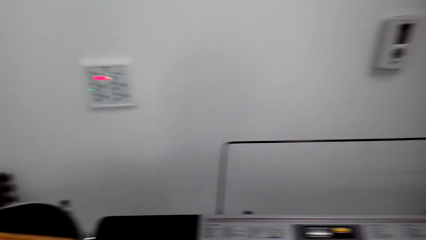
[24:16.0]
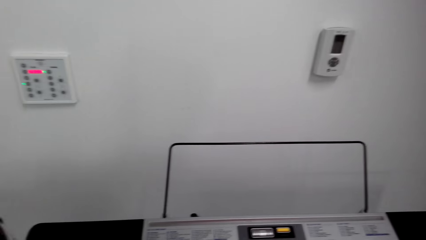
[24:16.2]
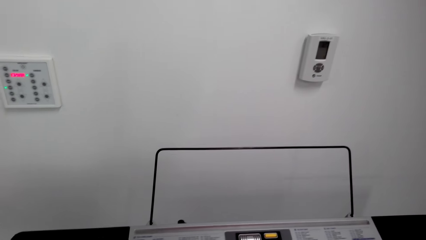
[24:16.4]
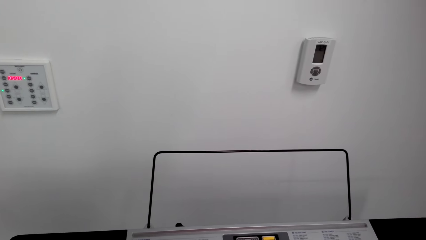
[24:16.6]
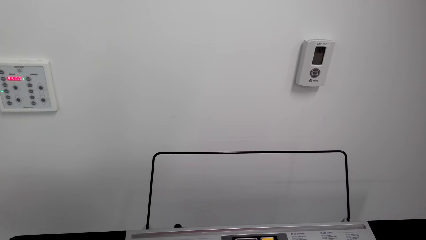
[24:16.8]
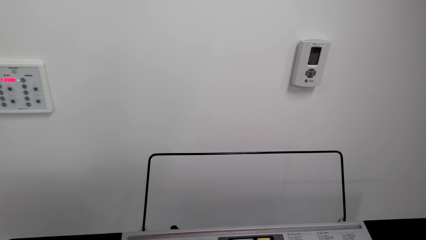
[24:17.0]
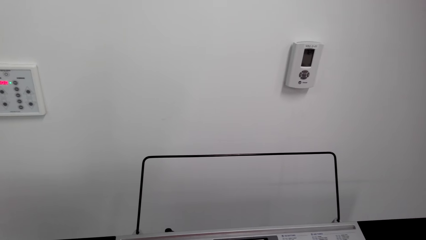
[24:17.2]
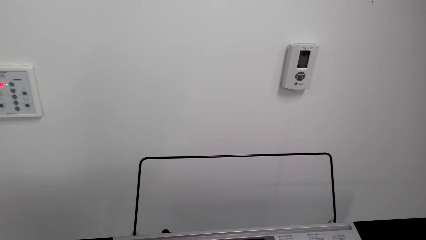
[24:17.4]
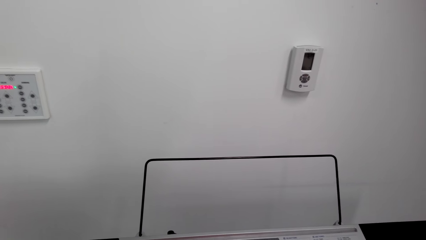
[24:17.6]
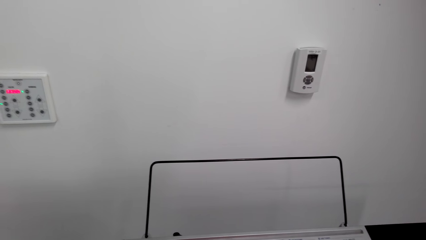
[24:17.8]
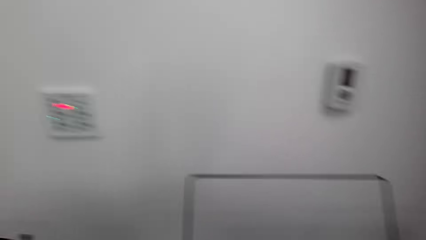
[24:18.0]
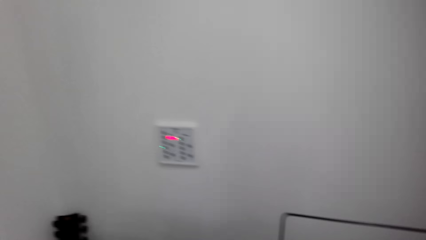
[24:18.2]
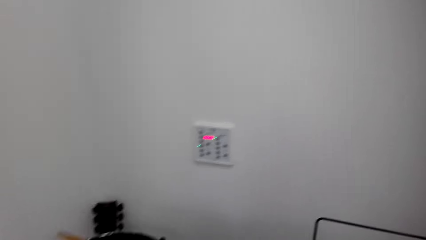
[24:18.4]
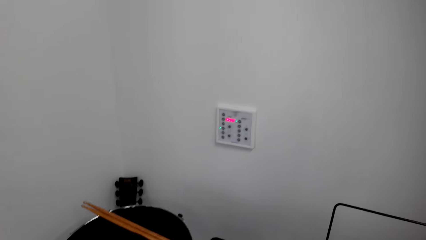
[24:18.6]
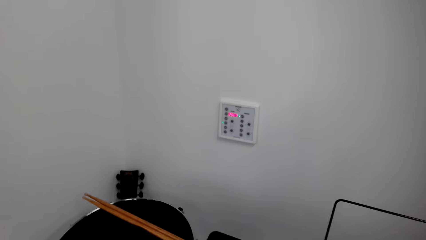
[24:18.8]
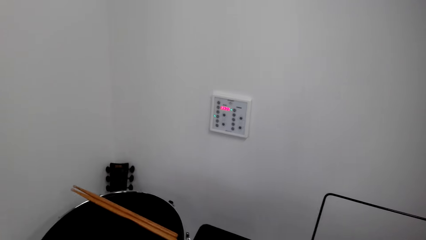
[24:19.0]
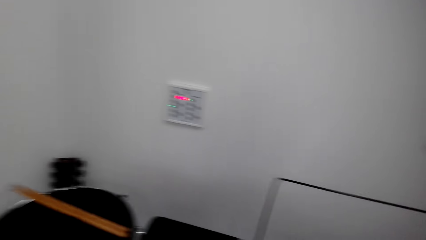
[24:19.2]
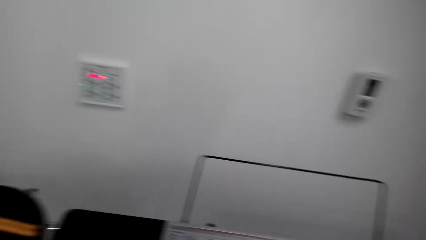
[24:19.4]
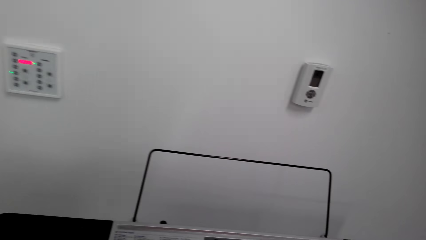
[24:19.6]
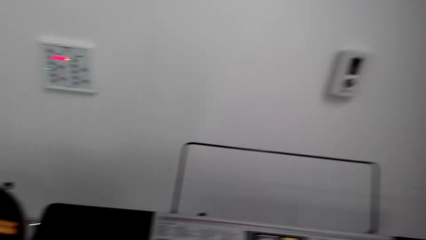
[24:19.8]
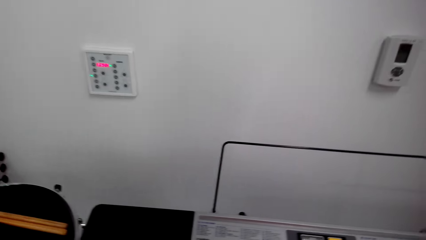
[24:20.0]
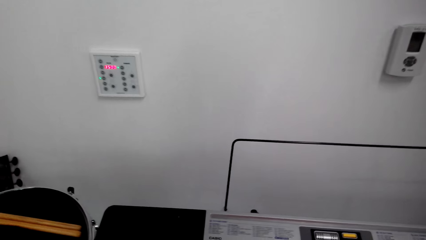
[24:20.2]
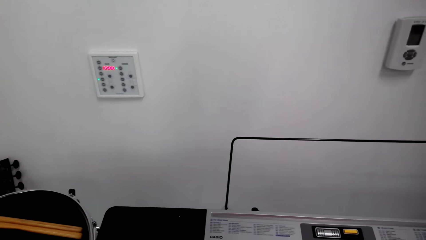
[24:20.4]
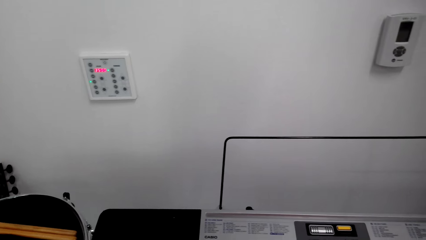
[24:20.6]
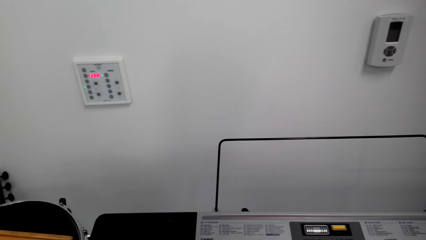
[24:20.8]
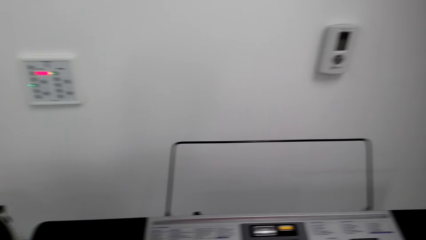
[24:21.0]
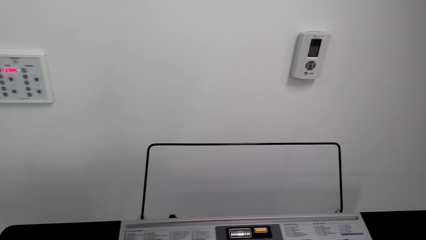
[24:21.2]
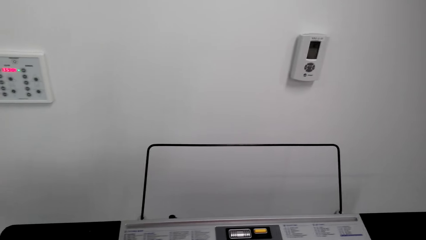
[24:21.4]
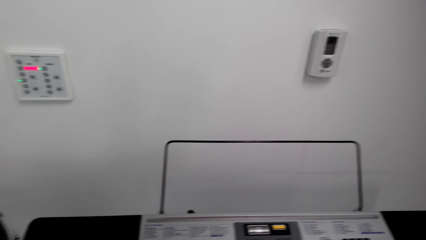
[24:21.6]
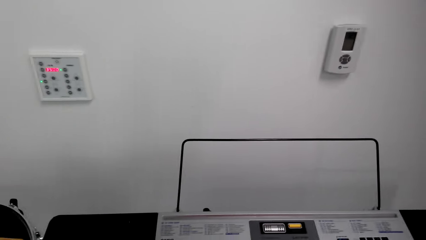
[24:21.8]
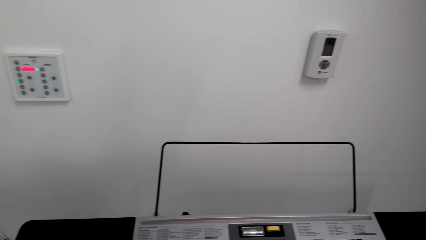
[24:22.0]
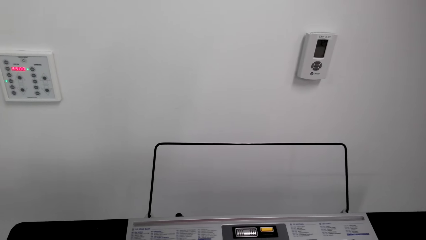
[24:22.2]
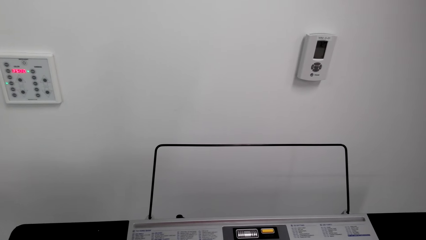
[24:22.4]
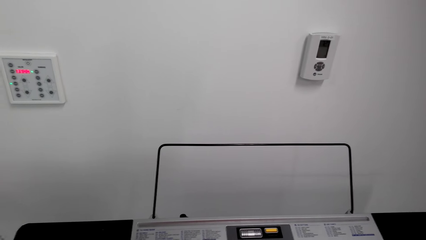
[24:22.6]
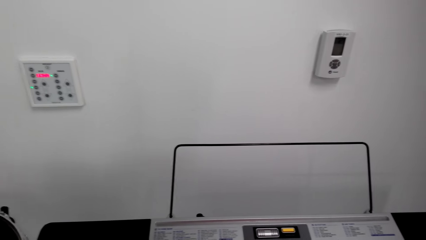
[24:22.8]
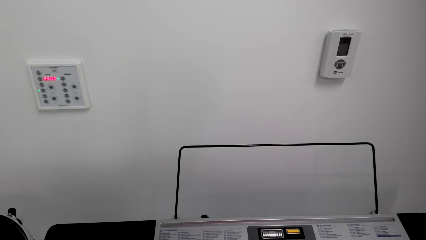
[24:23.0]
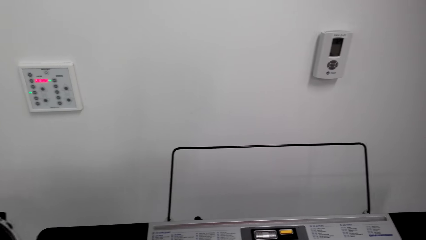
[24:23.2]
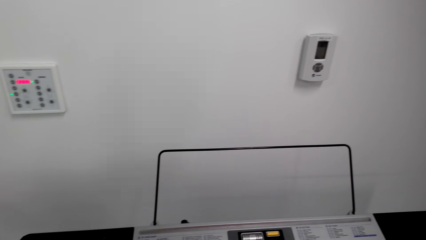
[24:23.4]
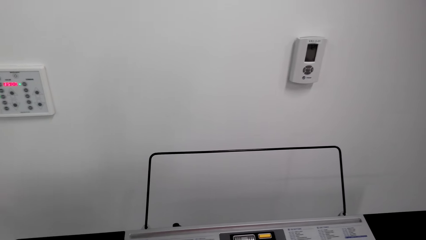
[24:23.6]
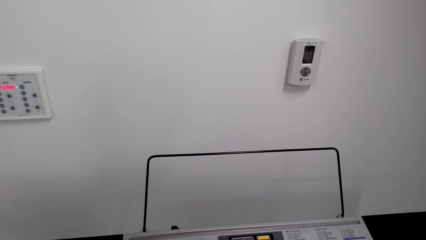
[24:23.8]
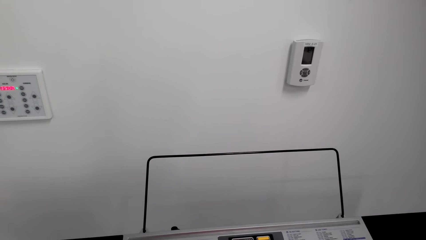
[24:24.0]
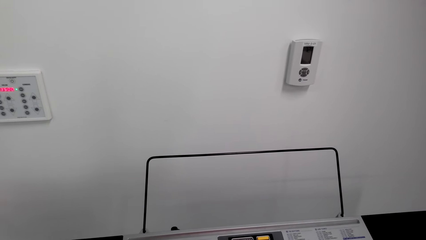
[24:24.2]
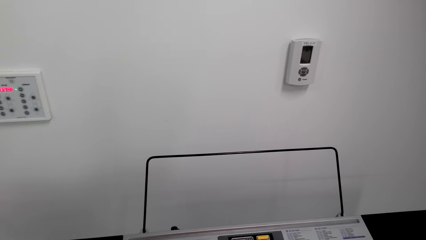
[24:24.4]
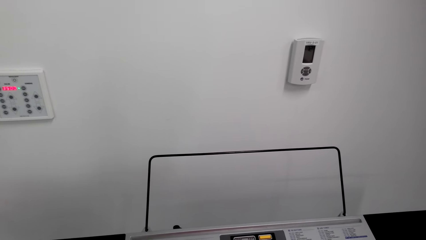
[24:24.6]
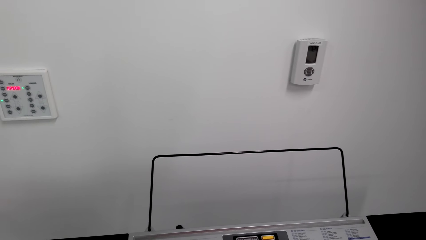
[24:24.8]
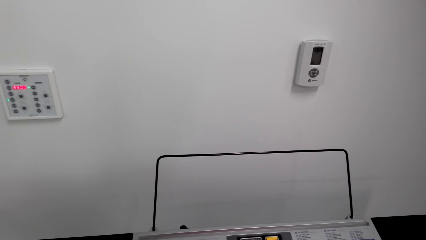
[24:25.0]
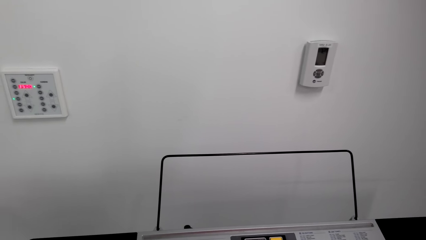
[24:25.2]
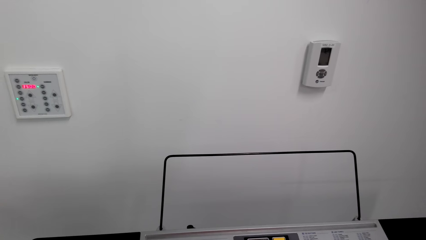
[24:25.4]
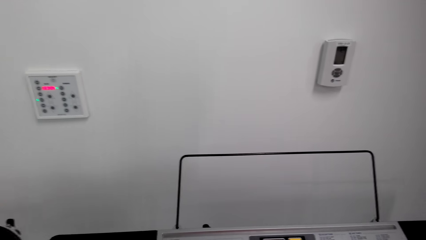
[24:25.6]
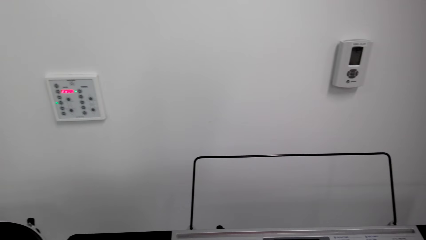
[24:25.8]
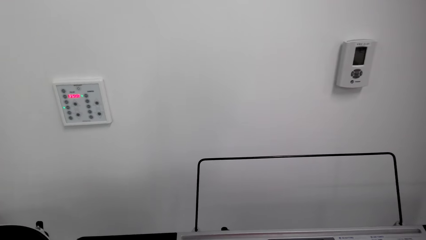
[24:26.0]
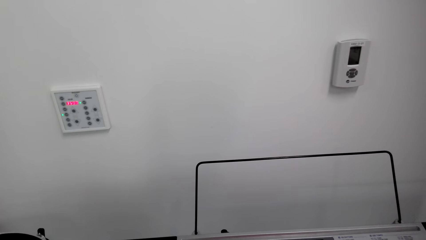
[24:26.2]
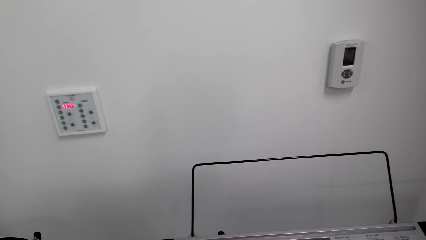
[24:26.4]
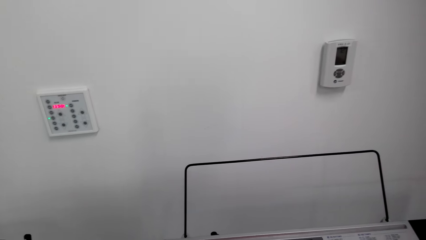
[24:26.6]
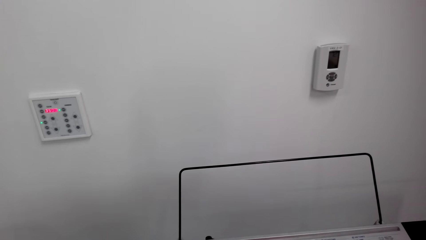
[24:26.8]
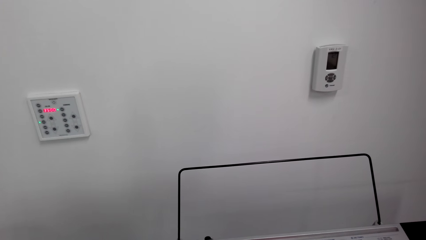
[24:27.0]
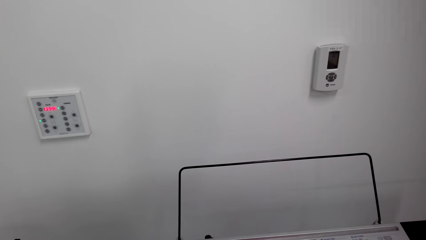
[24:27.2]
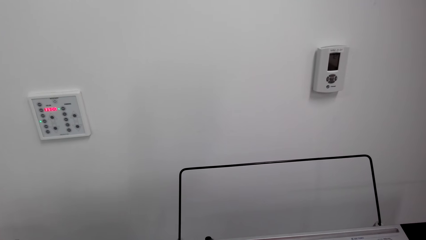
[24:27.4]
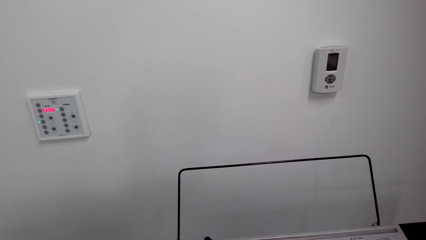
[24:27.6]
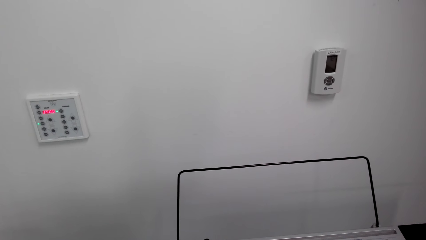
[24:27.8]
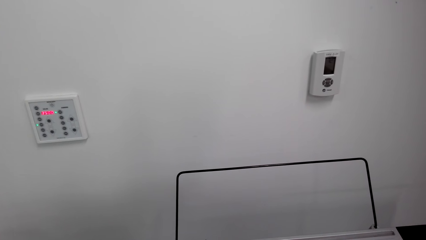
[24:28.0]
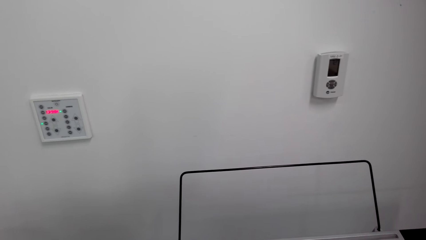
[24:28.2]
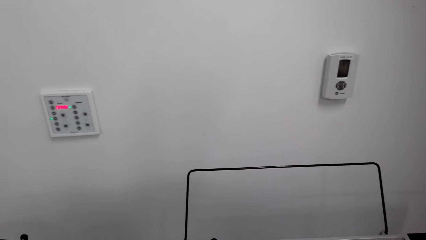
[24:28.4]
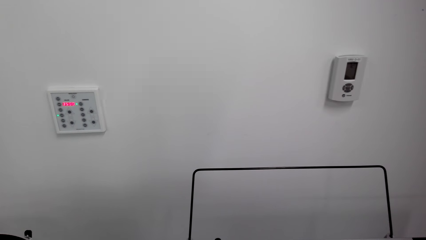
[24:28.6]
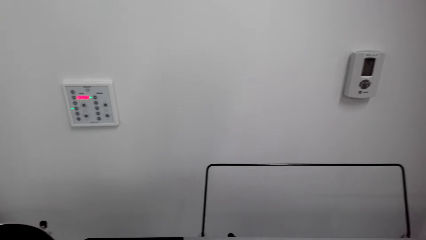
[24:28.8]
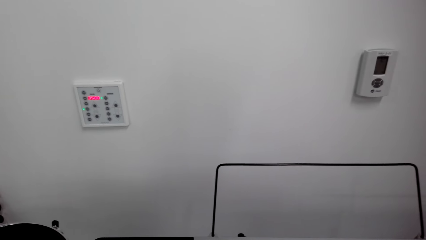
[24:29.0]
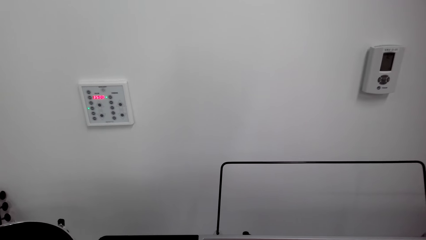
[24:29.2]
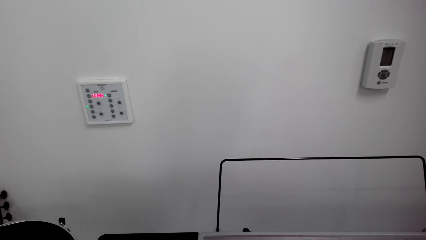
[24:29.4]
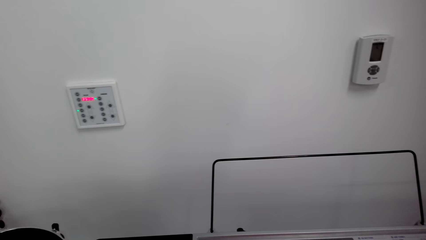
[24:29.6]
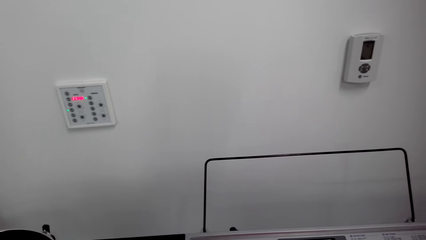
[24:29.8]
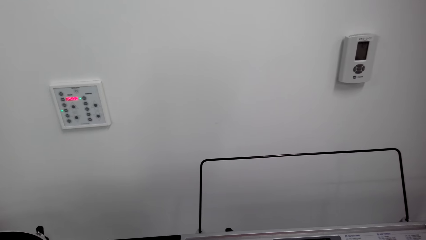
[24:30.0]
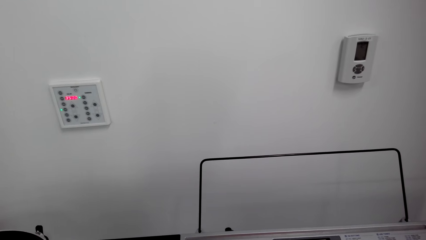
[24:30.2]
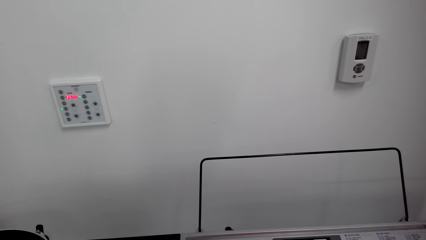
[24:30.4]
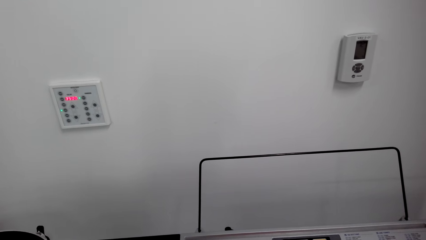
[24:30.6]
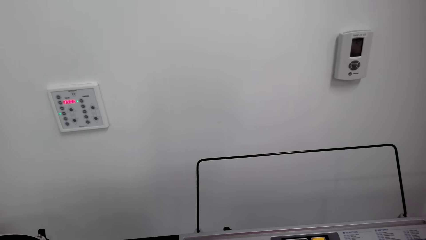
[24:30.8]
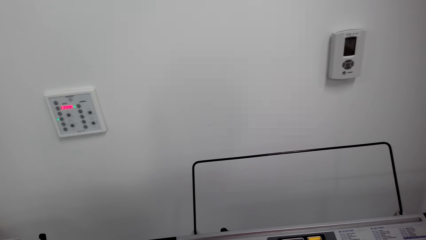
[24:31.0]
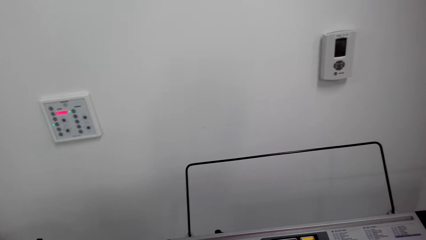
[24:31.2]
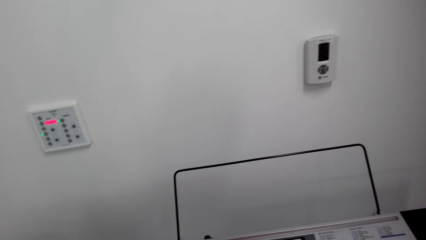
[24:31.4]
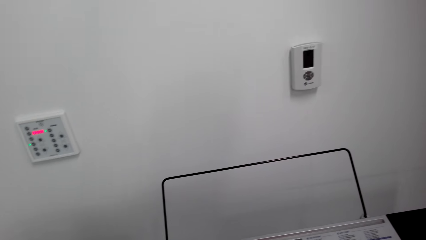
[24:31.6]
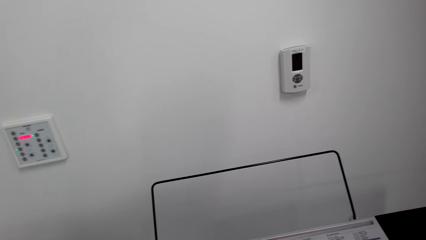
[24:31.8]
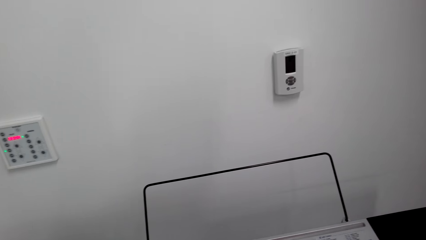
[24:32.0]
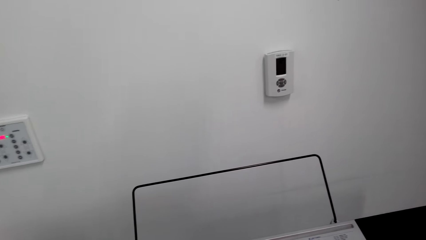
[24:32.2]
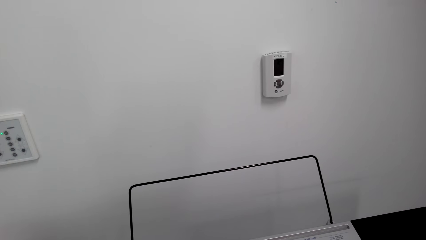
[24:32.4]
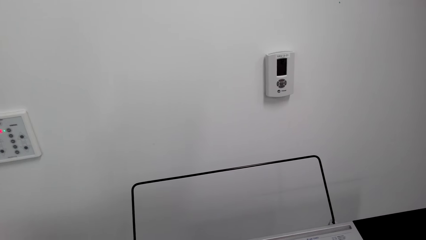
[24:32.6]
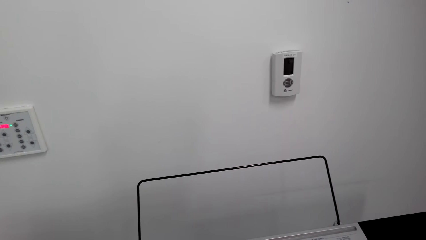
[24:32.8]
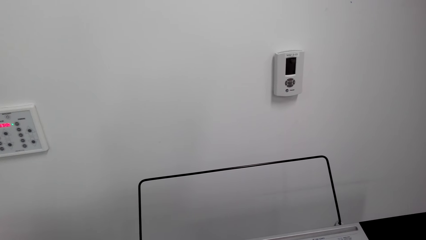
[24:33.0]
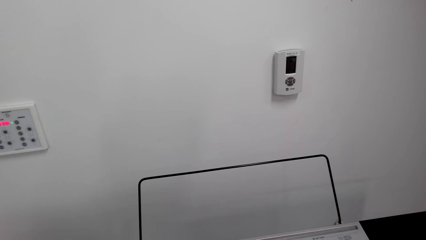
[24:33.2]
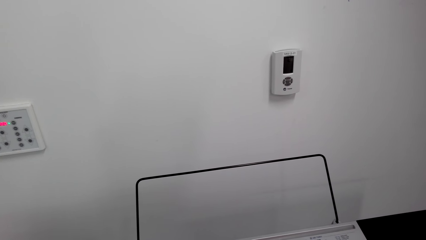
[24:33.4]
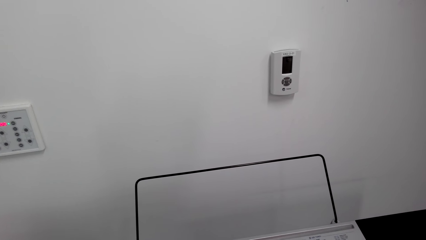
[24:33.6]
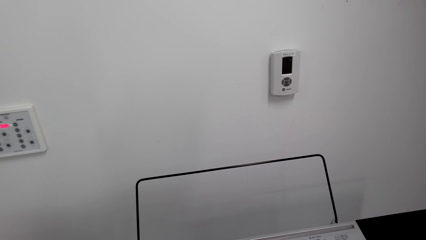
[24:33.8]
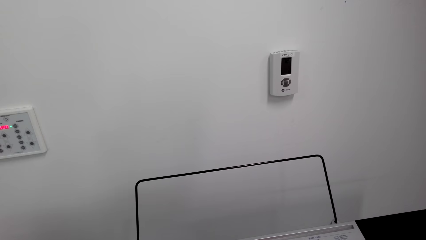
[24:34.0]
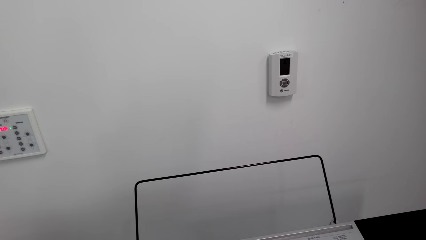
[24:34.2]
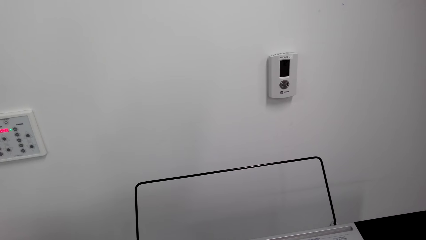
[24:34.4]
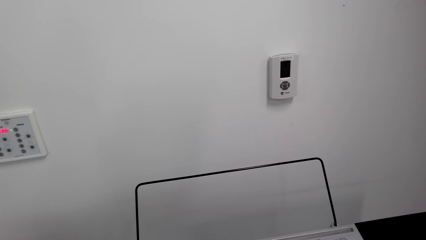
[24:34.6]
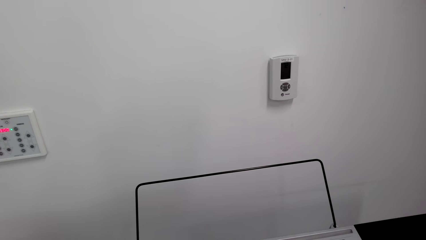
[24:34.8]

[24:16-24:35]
The camera wearer plays the piano.
